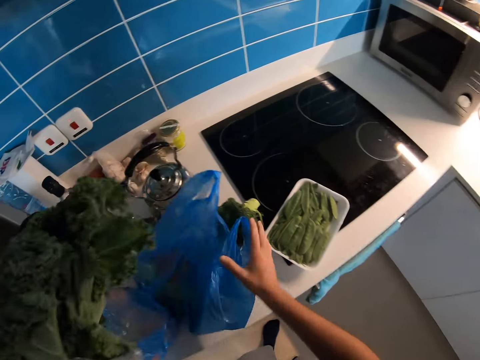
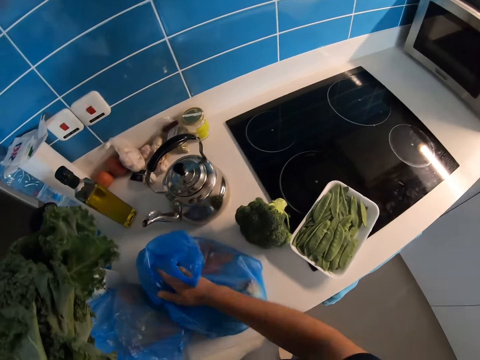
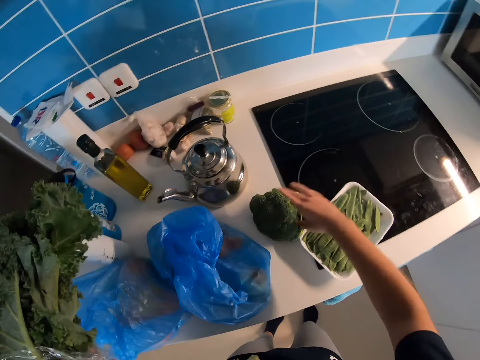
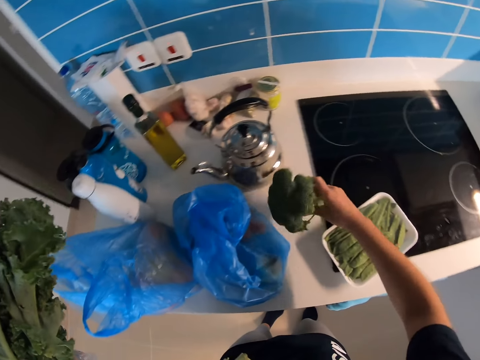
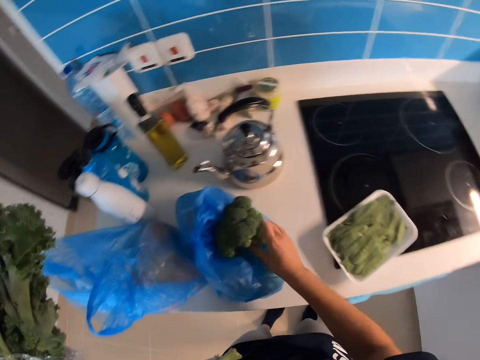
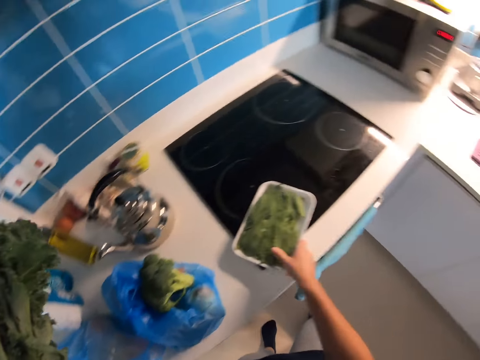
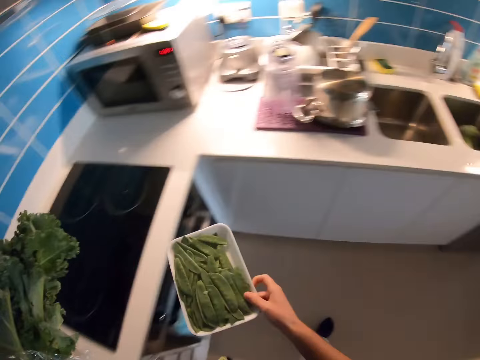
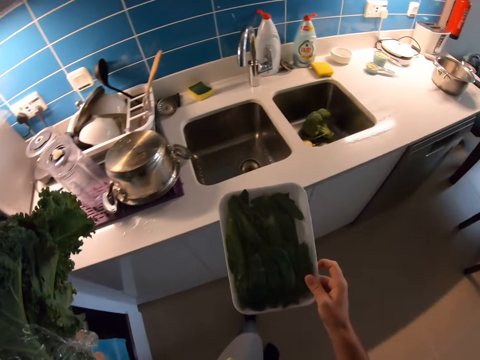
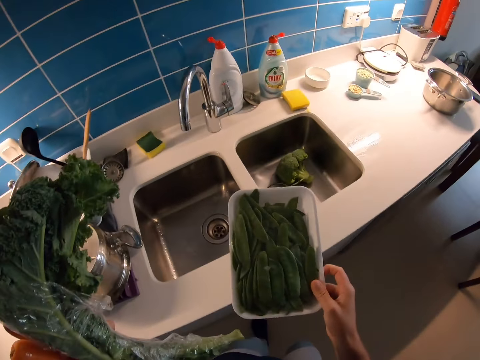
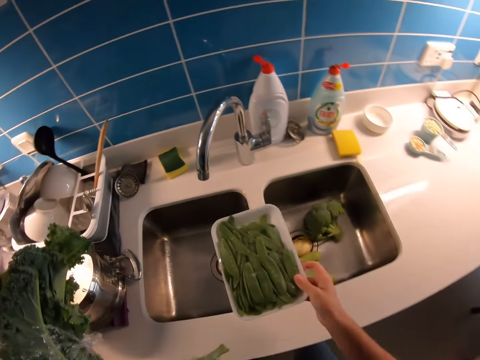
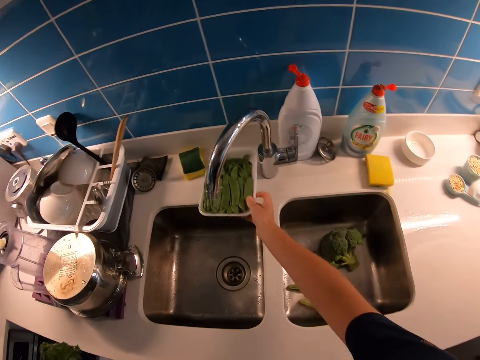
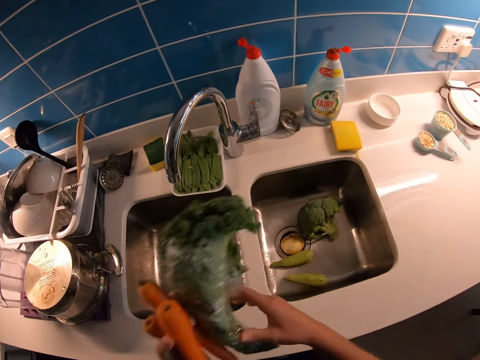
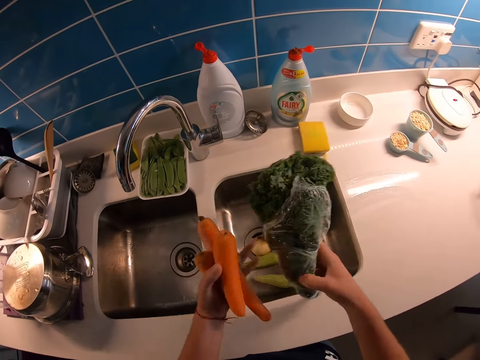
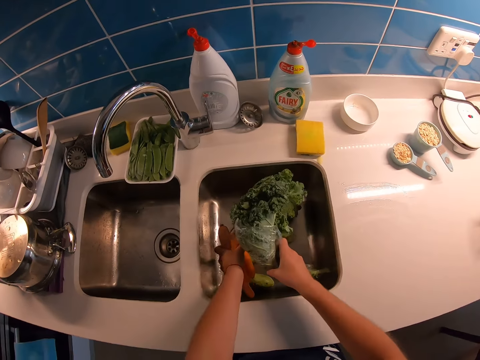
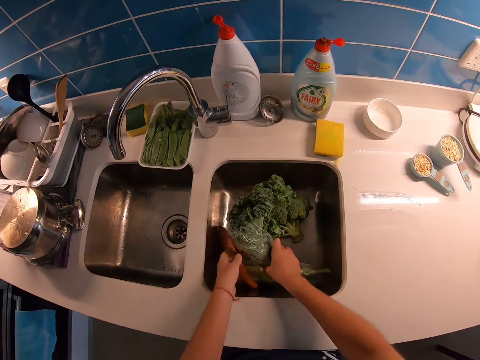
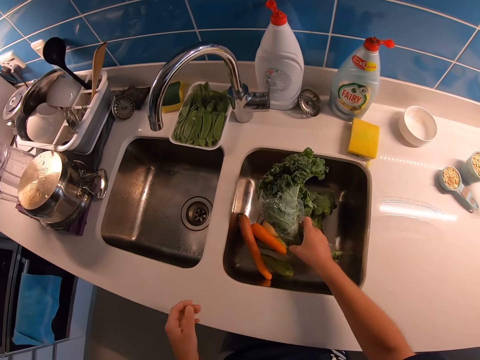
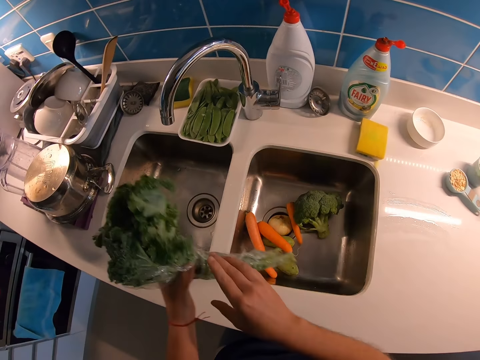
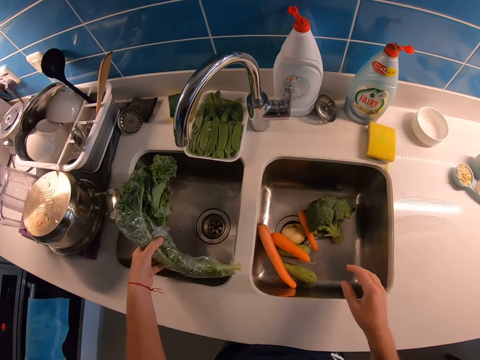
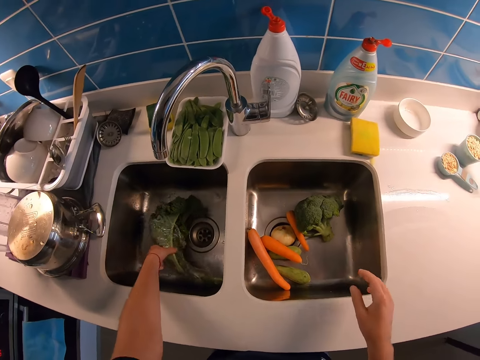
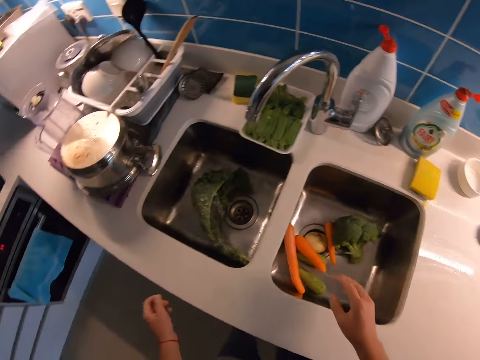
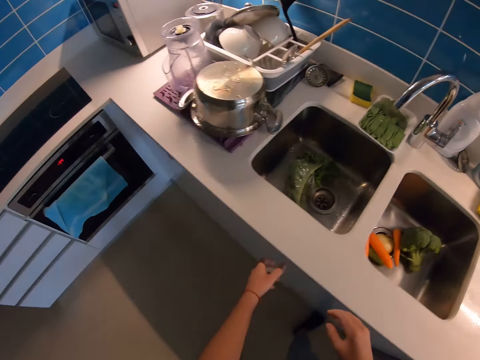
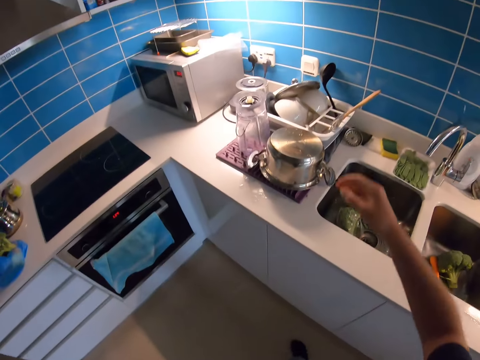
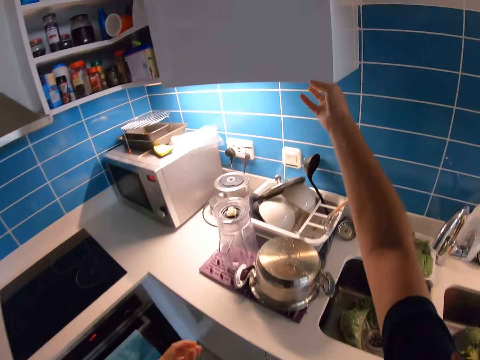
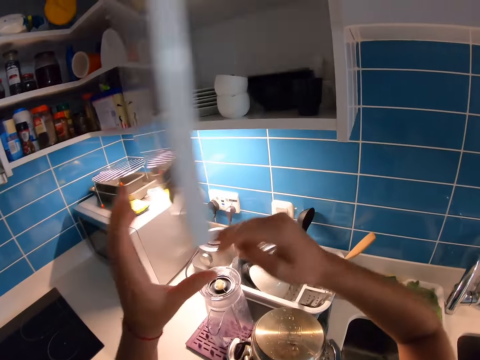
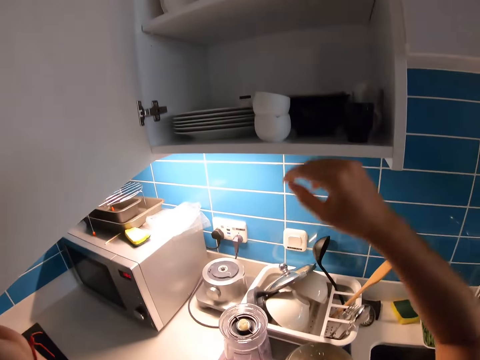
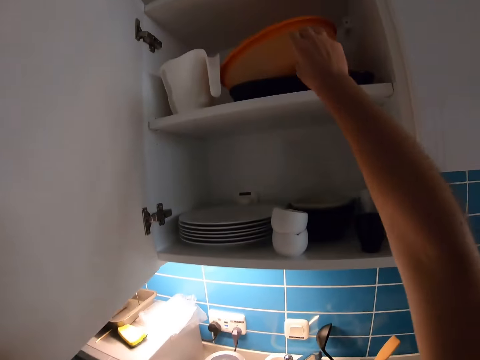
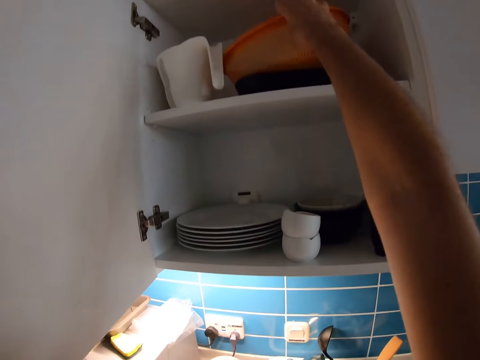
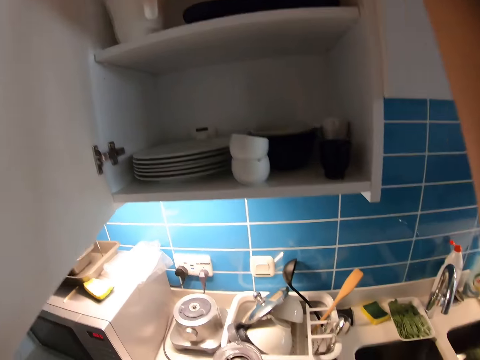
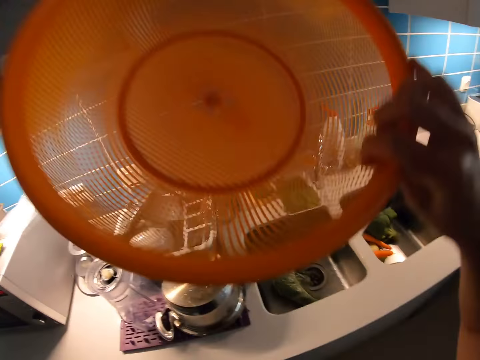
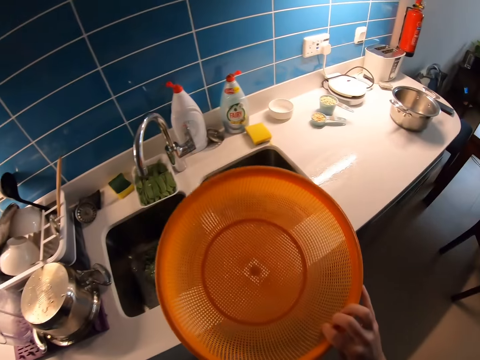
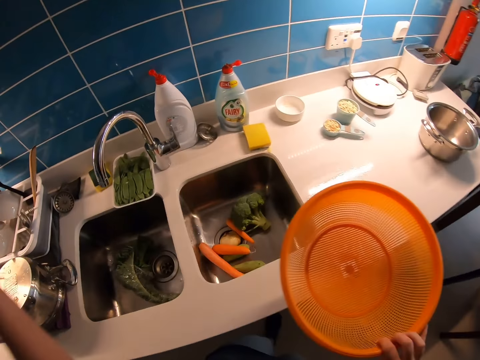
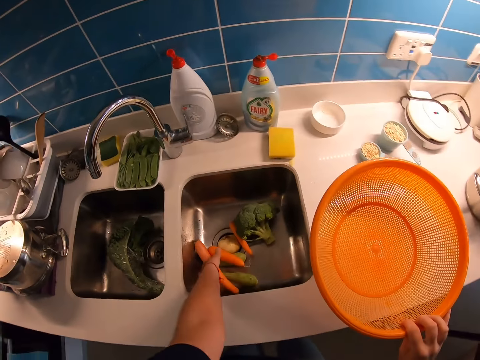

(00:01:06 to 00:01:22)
The camera wearer closes the bag of vegetables and presses the bag. They pick the broccoli and put the broccoli on the bag. They pick snow peas. They walk in the kitchen. They put the snow peas on the counter. They put carrots in the sink and put kales in the sink. They open the cupboard. They pick the washing bowl.

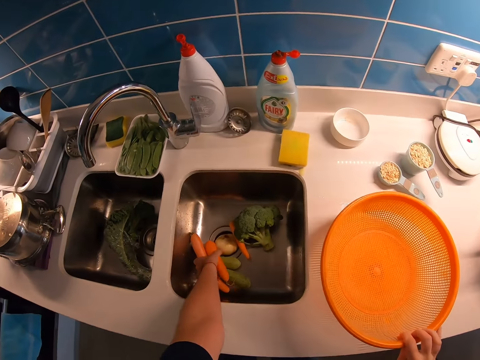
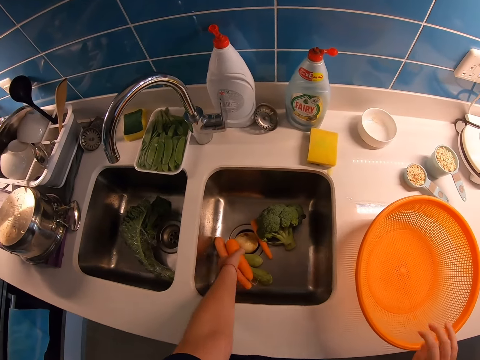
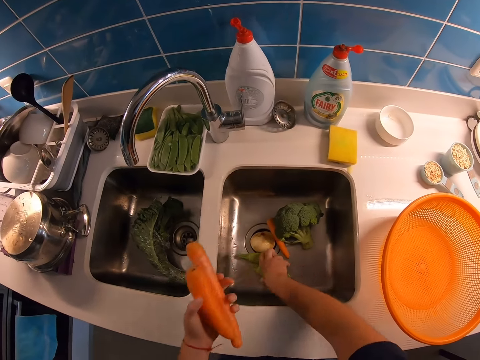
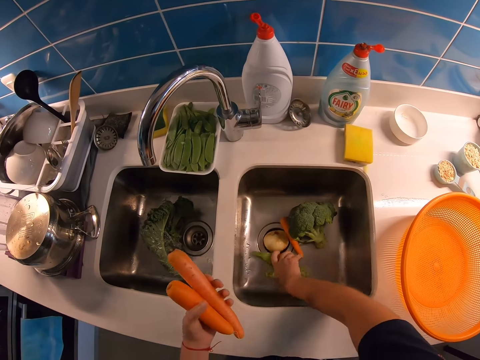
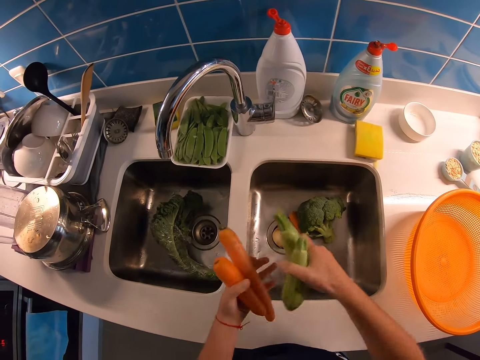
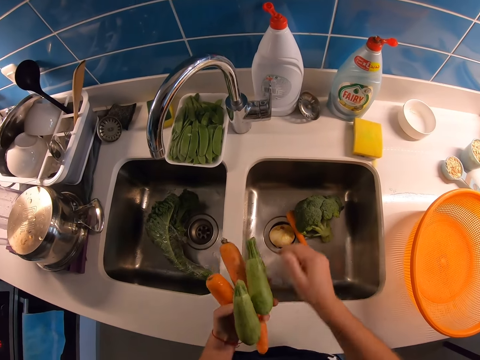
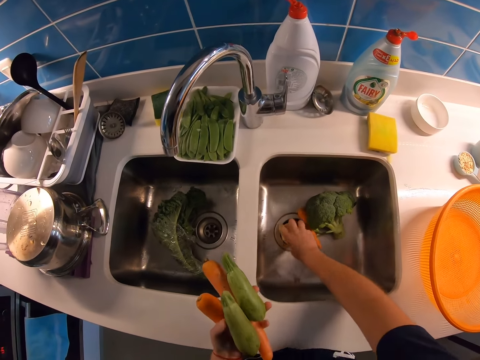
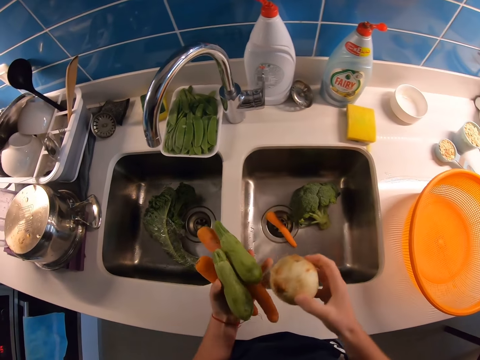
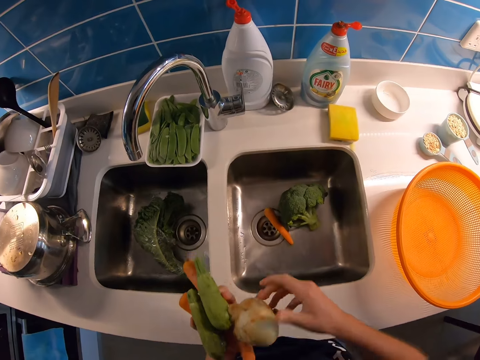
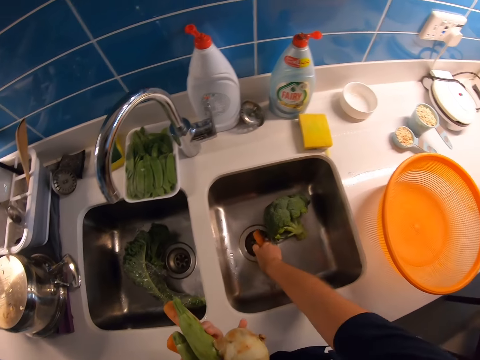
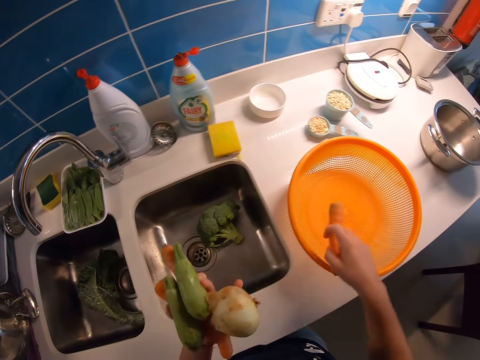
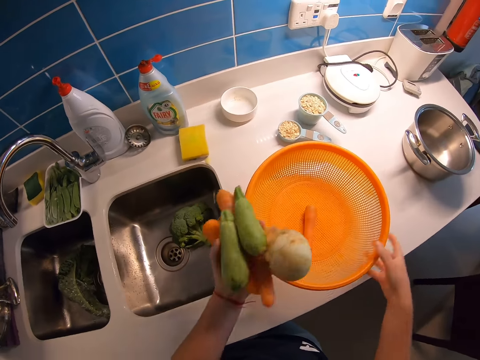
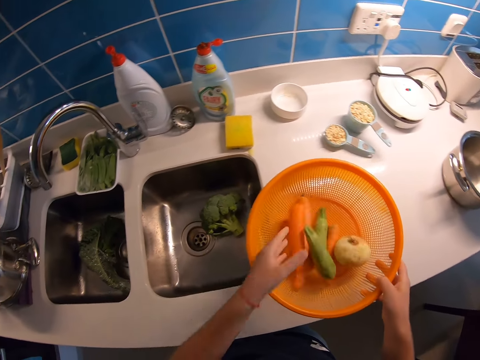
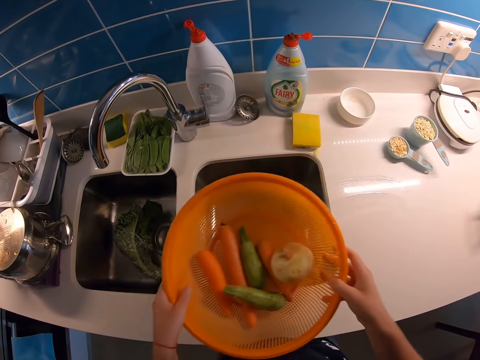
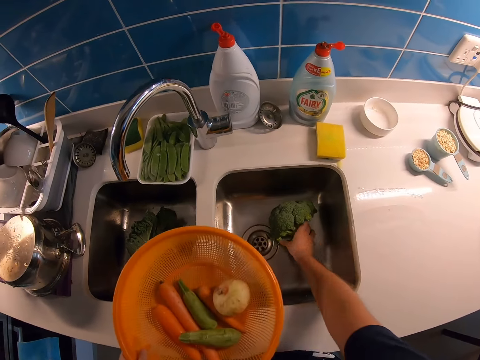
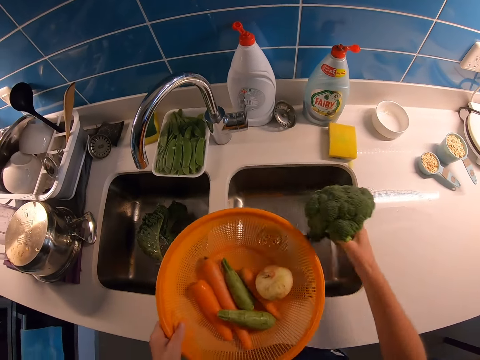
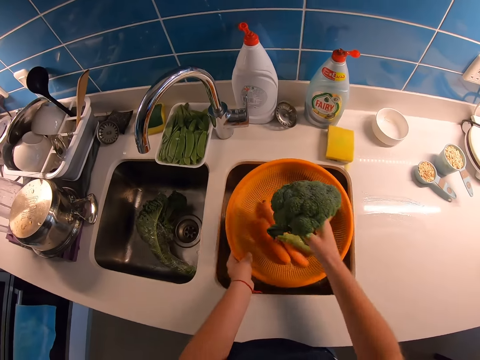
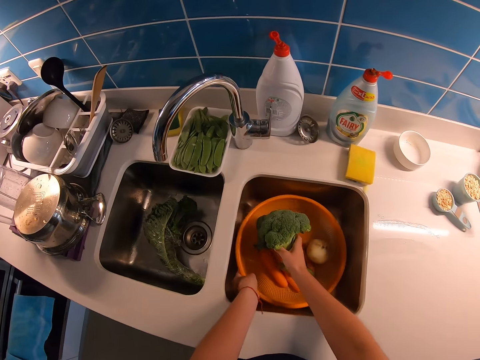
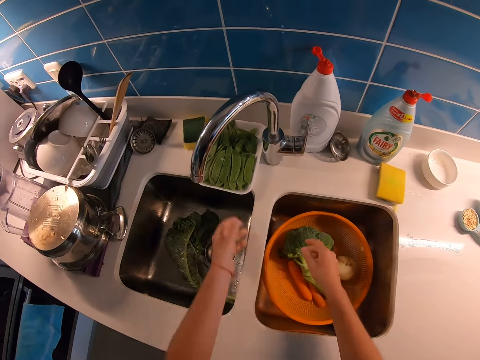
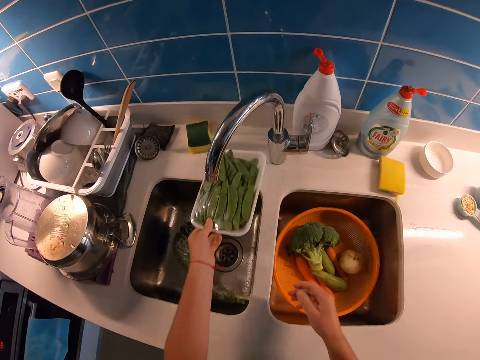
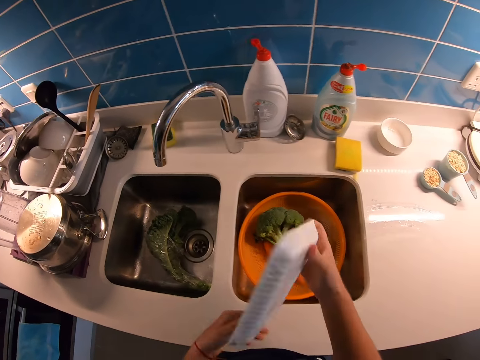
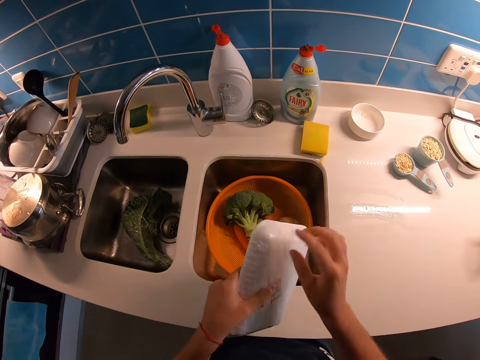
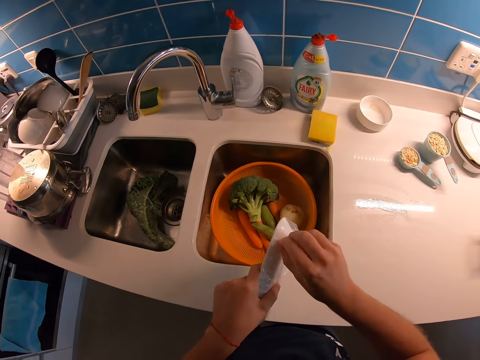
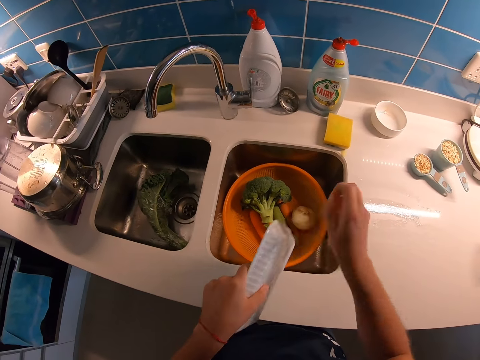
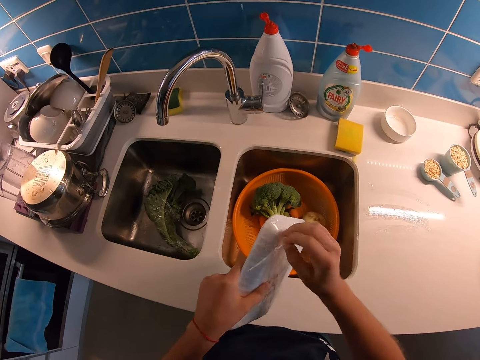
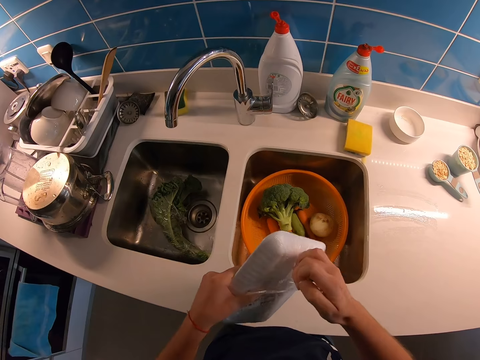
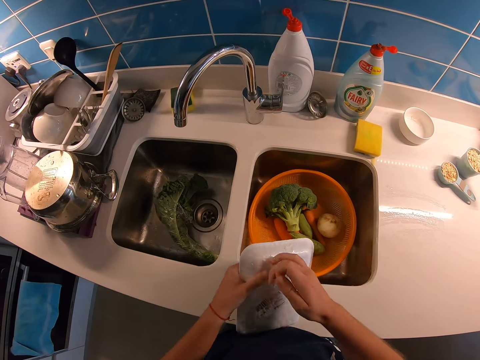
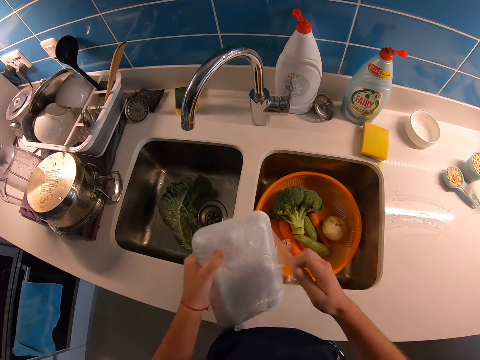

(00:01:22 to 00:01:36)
The camera wearer drops the washing bowl. They pick carrots, pick zucchinis, pick an onion, and pick a carrot. They place the carrot in the washing bowl. They drop ingredients in the washing bowl. They pick the washing bowl. They pick the broccoli from the sink. They place the broccoli in the washing bowl. They pick snow peas. They open the packed snow peas.
